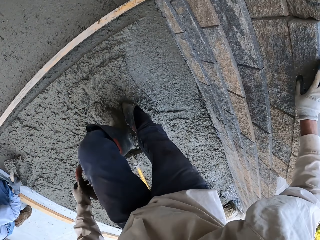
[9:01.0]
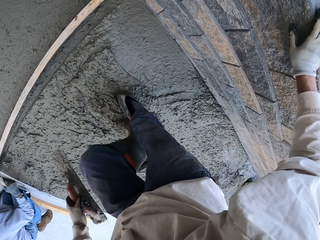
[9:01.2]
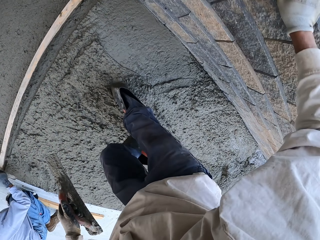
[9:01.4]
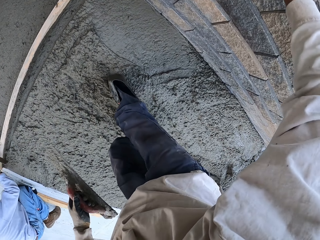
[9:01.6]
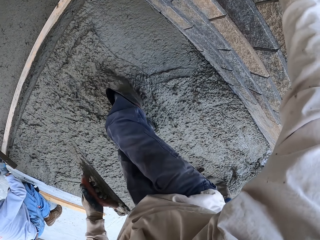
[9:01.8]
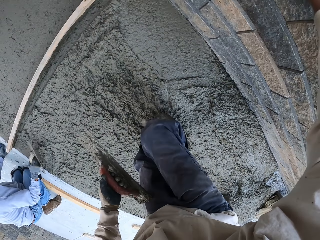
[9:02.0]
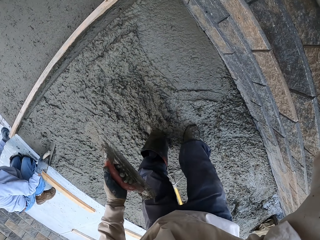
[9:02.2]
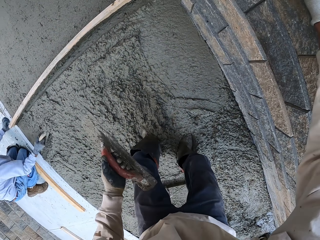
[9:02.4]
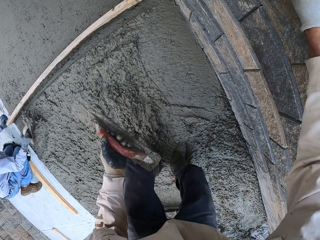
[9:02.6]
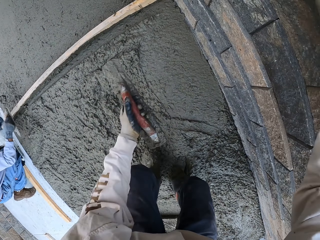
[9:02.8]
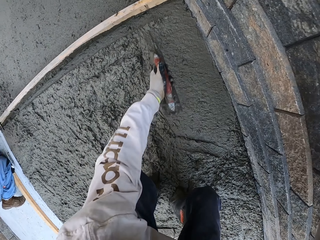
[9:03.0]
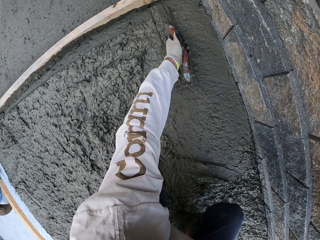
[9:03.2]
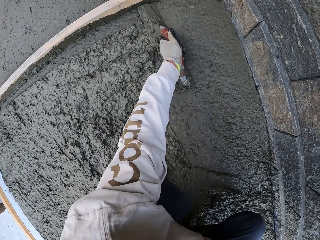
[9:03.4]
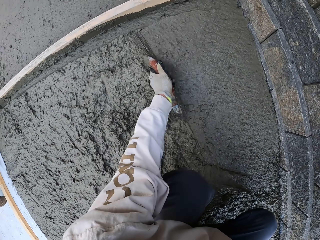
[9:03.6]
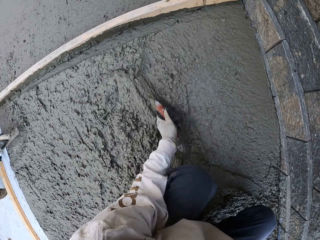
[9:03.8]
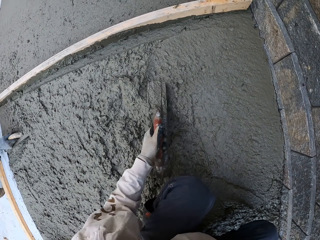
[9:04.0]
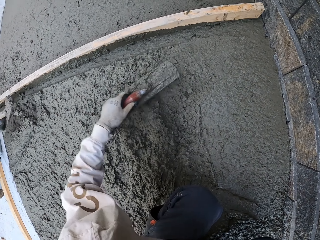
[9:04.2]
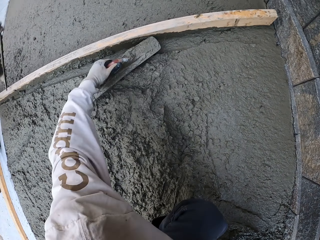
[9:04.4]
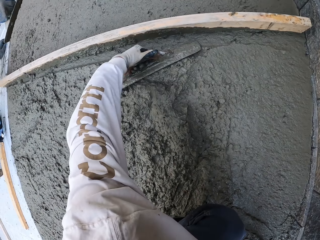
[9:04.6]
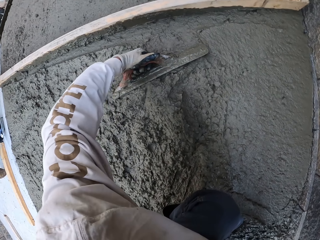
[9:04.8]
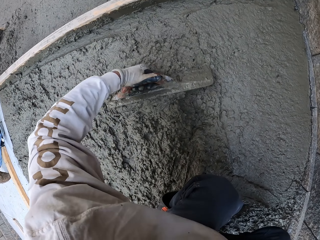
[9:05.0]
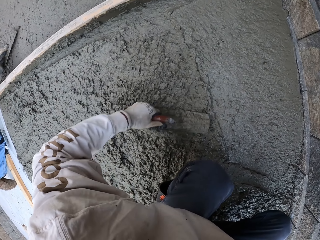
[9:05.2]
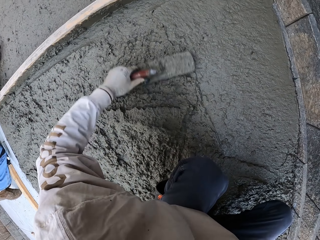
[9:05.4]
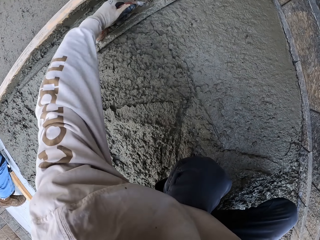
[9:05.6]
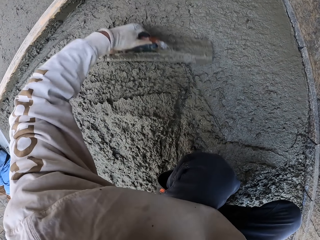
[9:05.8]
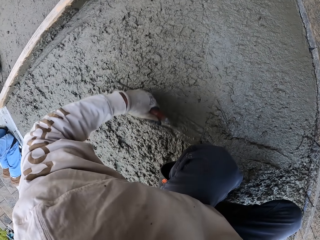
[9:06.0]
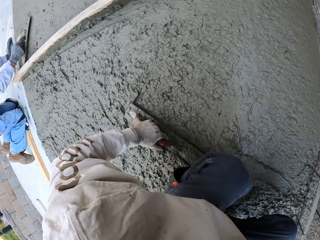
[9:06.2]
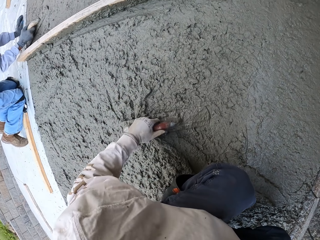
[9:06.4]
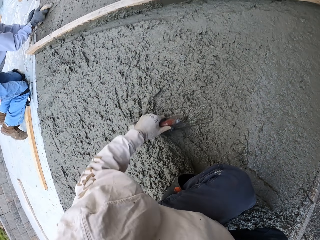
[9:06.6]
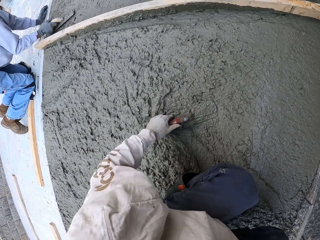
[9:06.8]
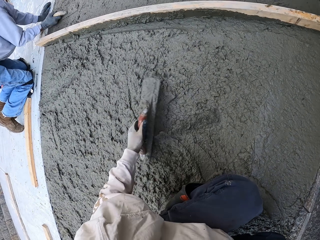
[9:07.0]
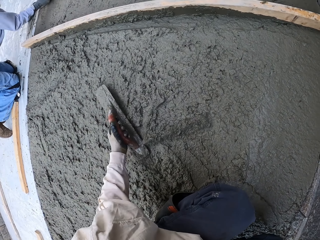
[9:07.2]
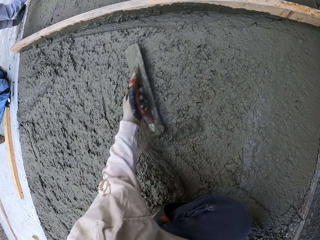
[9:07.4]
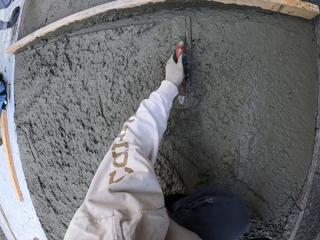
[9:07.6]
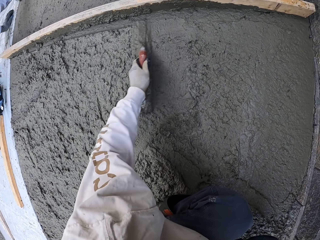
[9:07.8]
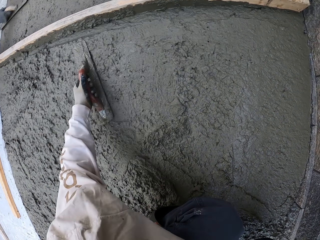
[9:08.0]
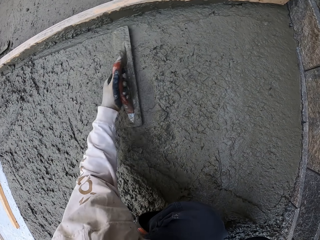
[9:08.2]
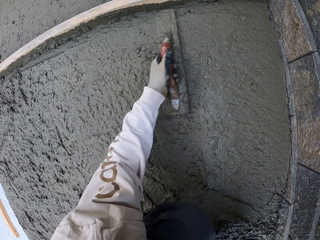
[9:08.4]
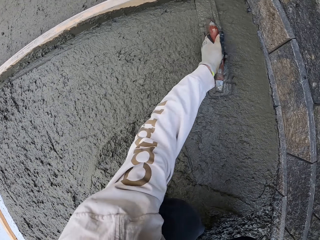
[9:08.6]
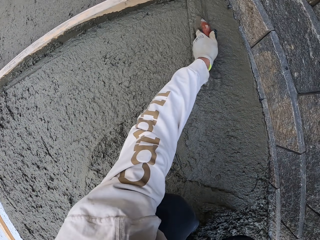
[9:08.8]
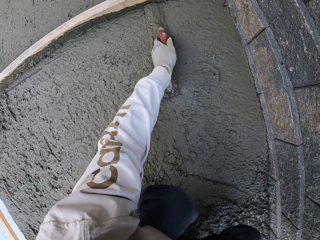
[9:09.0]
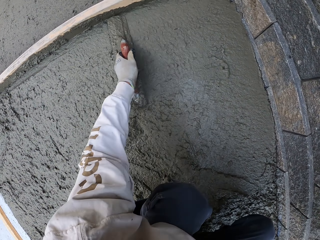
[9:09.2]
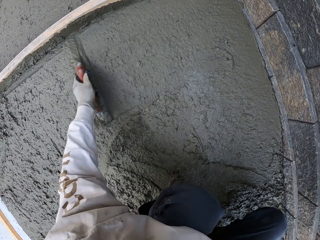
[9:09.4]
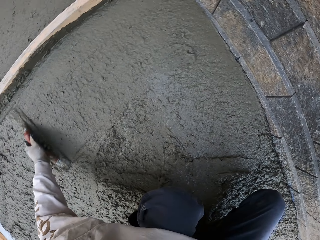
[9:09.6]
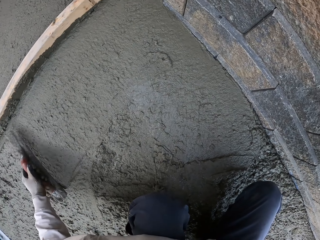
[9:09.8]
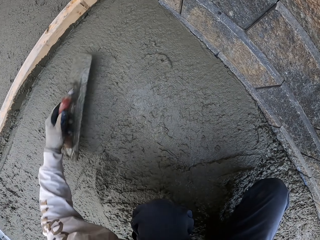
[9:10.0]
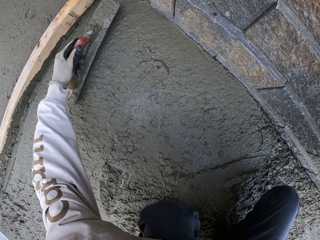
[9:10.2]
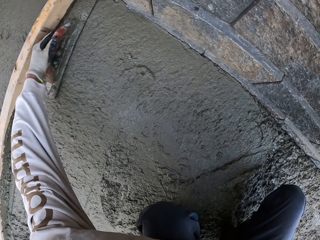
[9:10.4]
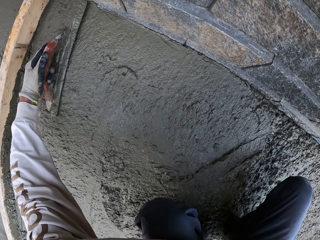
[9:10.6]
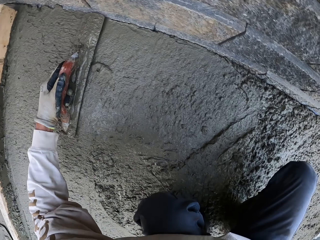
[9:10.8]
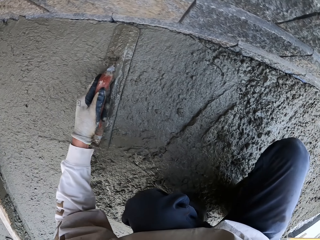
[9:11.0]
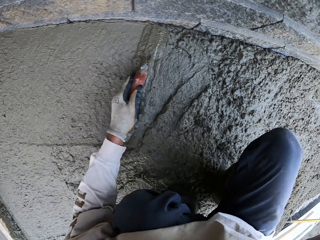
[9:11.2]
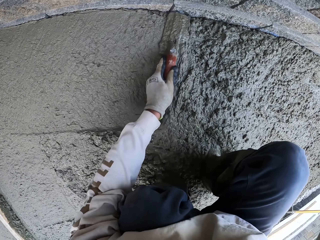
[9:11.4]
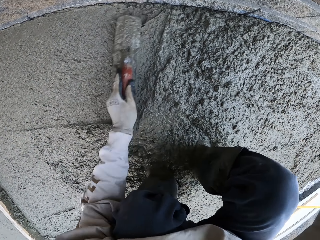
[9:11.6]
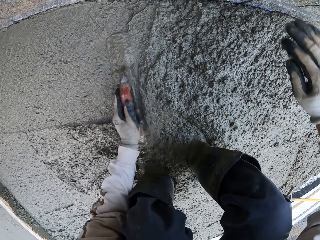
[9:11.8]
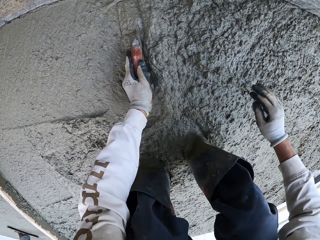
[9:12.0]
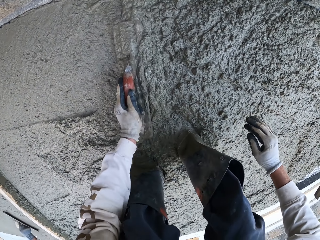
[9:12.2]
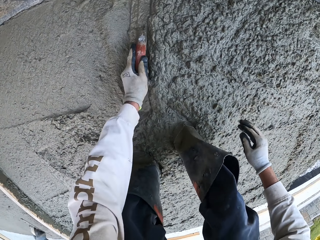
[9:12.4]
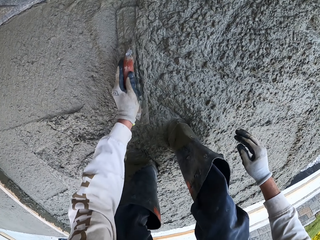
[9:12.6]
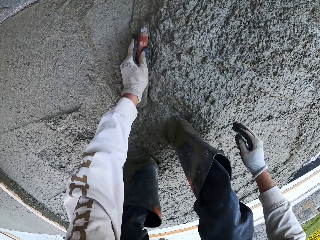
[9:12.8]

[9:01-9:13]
The camera wearer moves backwards and touches the wall. A man scoops the concrete. The camera wearer walks and levels the concrete with a trowel. The man scoops the concrete with a midget trowel. The camera wearer flattens the floor. The man flattens the floor.

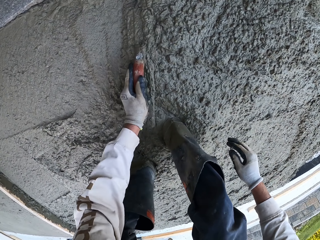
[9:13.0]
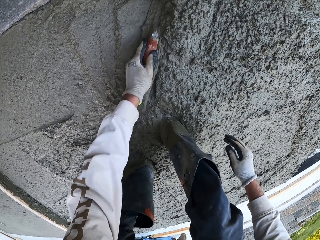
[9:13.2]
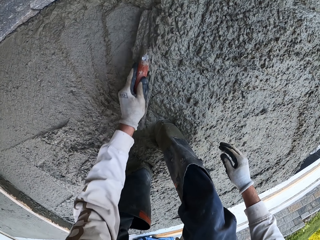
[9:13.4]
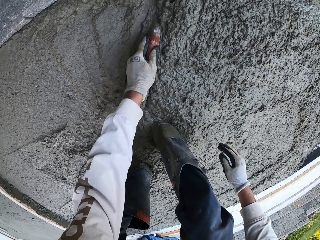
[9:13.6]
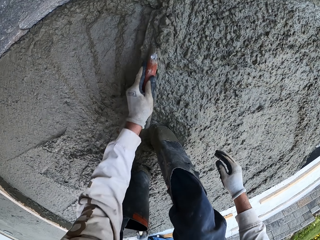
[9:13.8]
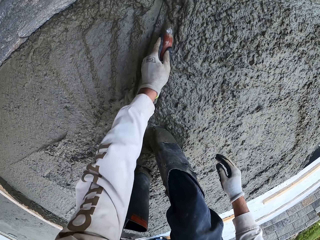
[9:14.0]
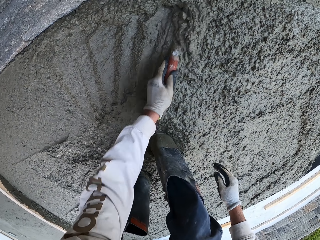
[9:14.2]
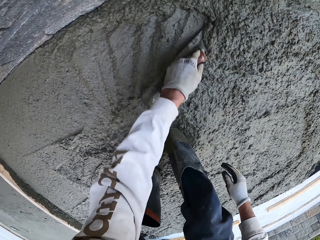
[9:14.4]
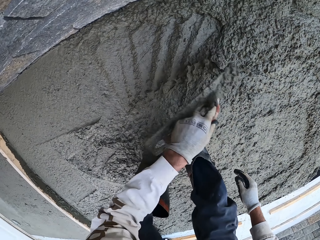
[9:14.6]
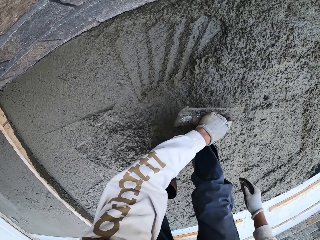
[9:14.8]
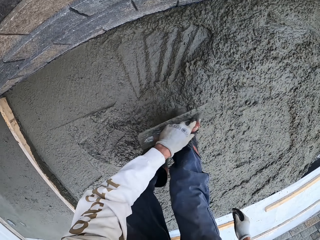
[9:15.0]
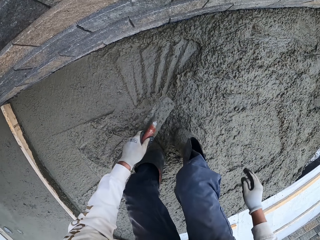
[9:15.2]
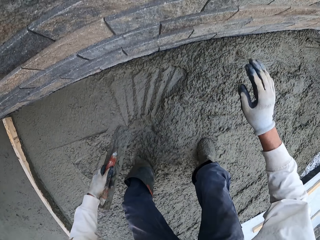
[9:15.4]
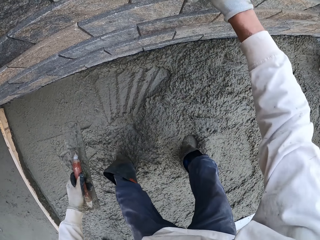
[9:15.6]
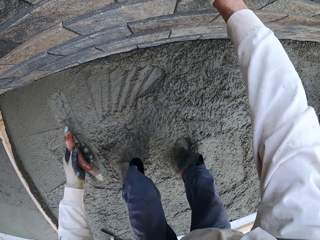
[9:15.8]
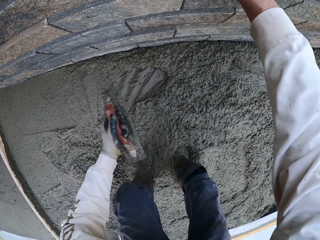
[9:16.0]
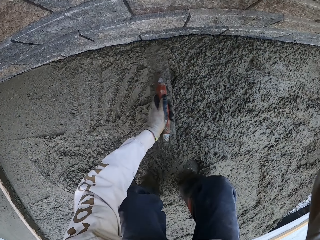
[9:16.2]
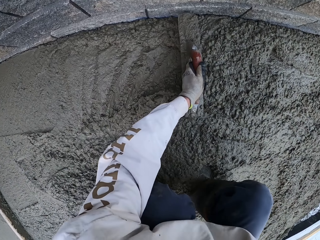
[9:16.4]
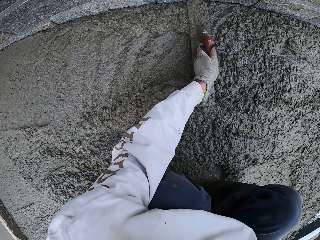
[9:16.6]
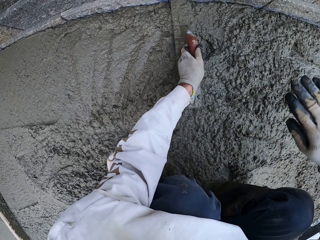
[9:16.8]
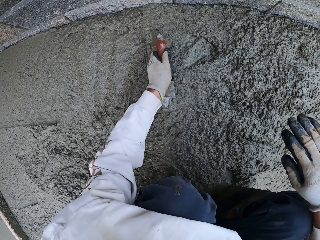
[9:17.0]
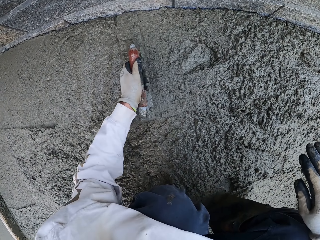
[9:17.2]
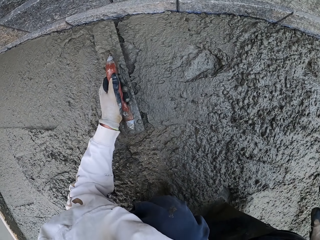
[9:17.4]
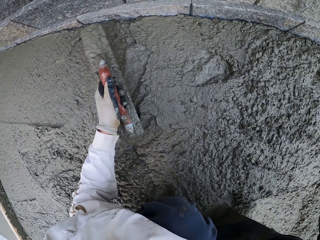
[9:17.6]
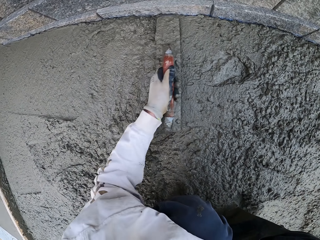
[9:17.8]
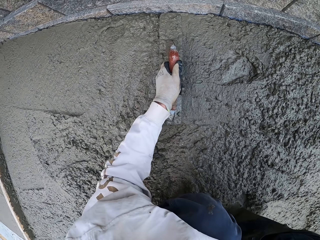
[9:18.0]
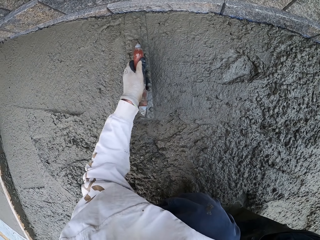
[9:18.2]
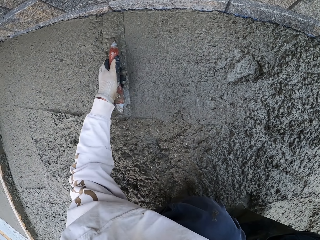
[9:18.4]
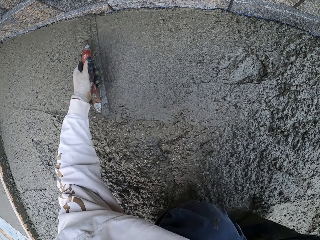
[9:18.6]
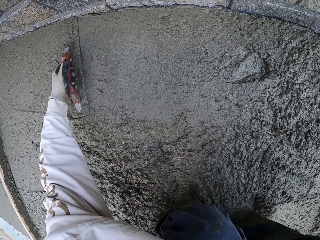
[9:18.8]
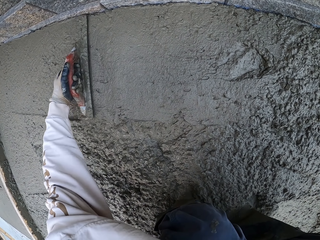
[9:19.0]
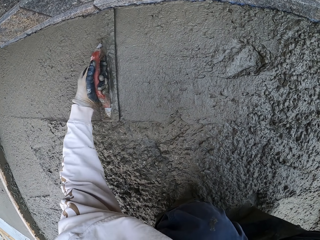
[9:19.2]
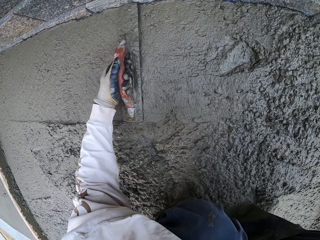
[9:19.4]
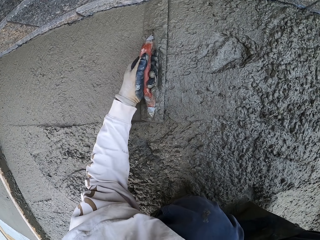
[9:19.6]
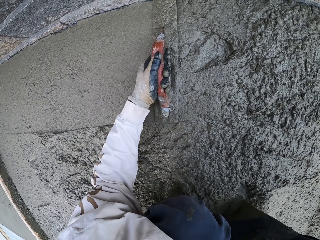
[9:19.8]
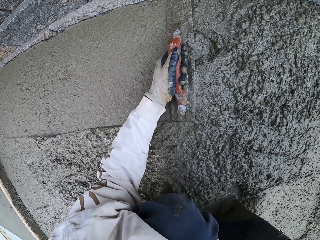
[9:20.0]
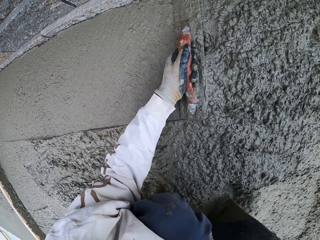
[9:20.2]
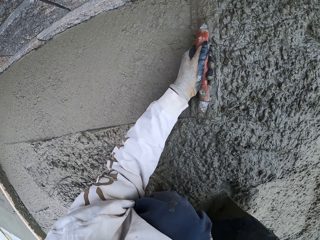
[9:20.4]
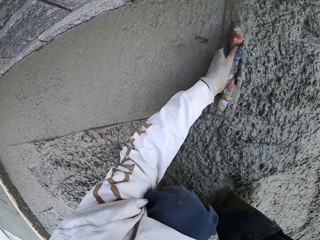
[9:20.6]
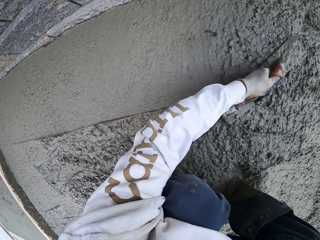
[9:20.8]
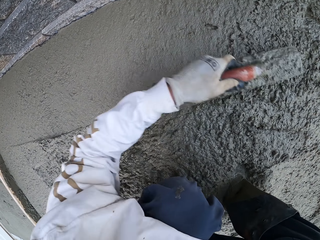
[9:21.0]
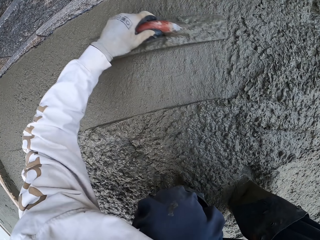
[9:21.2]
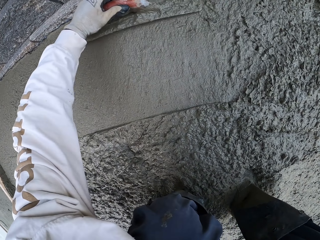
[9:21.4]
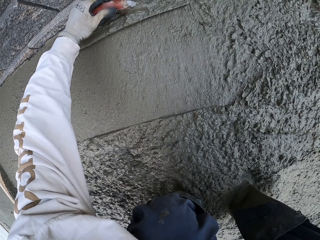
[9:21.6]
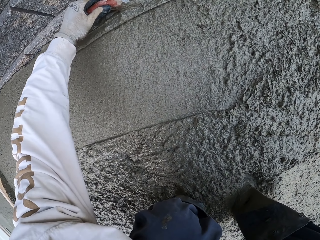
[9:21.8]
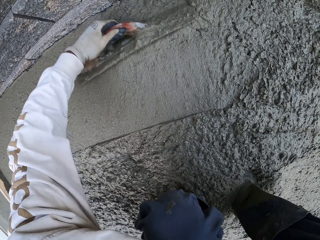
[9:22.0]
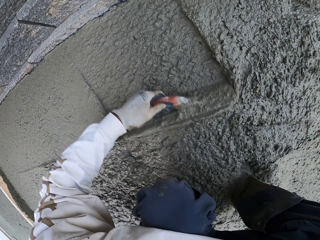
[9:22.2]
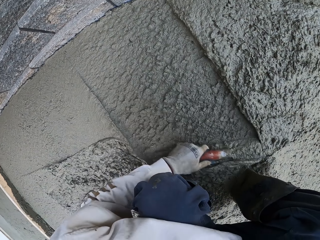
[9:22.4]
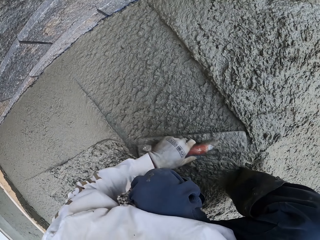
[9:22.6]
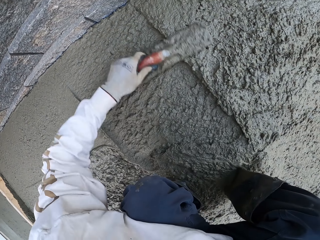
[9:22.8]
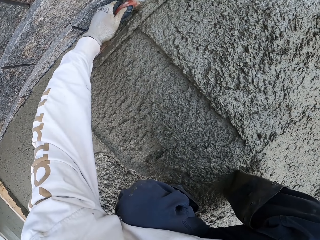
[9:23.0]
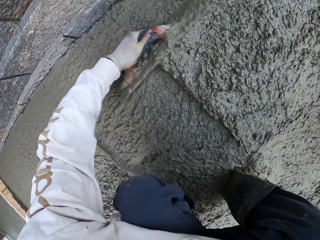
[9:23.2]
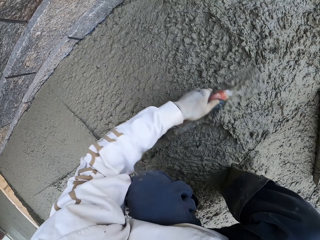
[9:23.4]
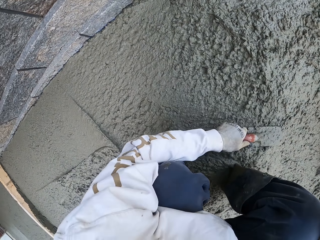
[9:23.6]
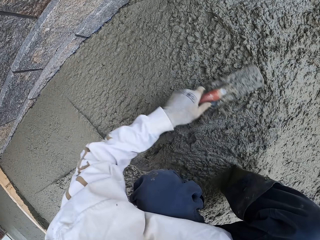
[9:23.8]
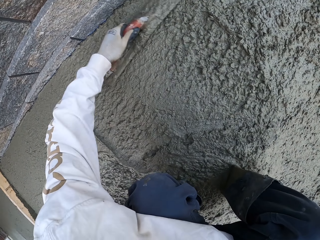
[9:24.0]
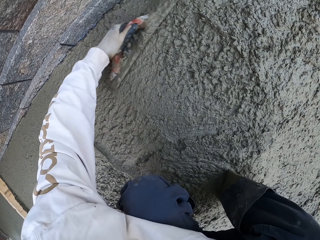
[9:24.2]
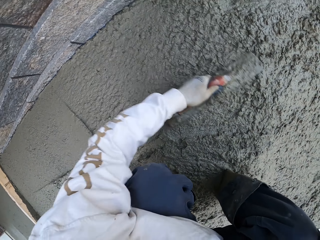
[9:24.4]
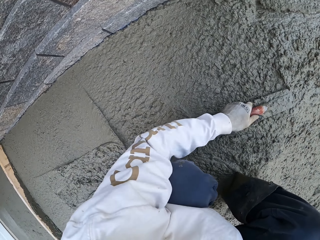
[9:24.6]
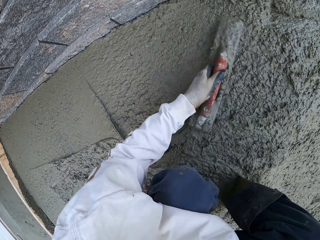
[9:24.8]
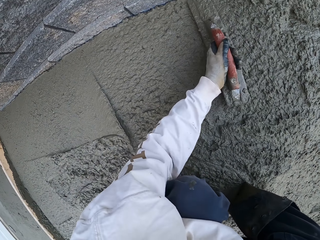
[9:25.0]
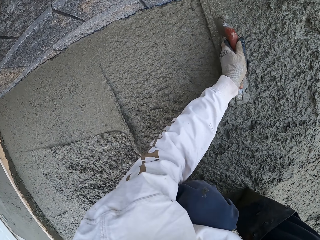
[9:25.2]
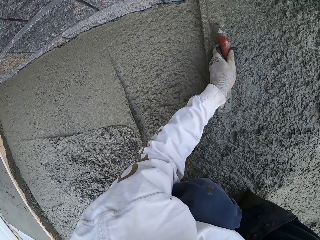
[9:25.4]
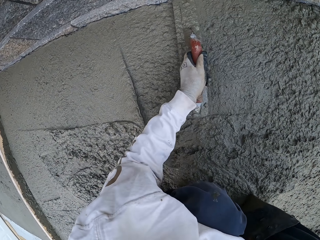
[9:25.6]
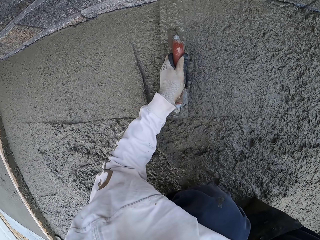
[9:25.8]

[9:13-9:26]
The camera wearer flattens the floor and touches the wall.
